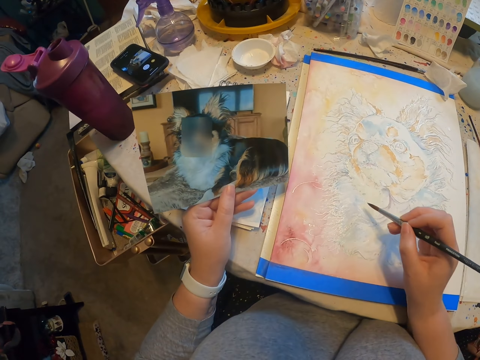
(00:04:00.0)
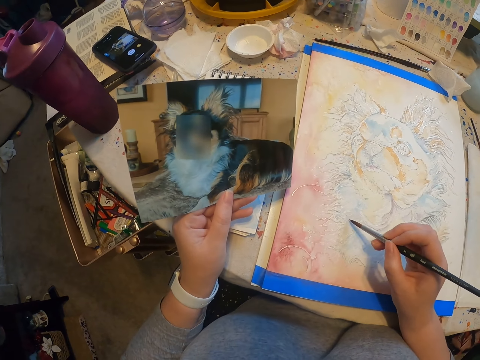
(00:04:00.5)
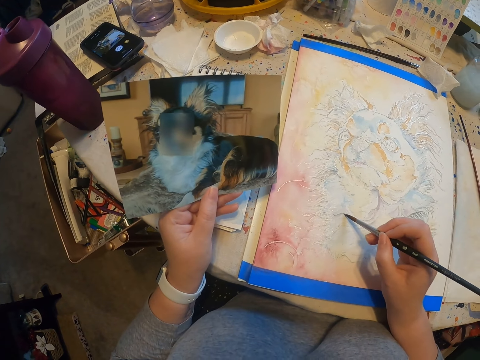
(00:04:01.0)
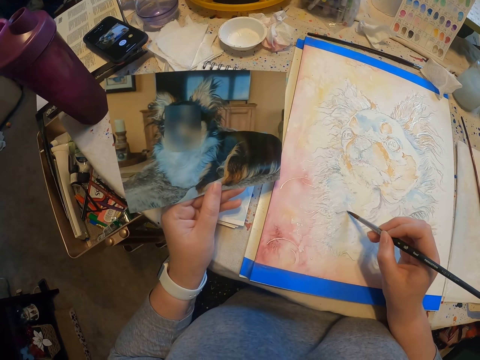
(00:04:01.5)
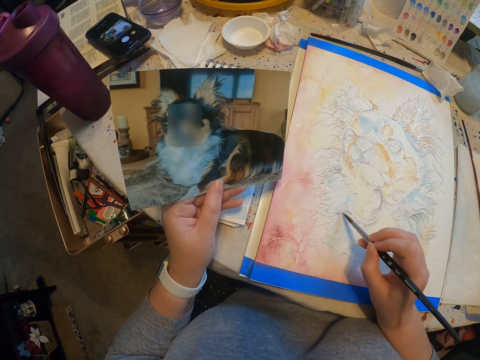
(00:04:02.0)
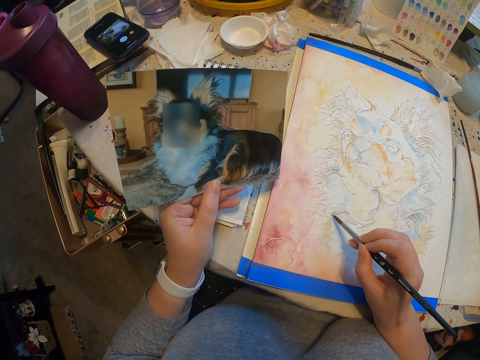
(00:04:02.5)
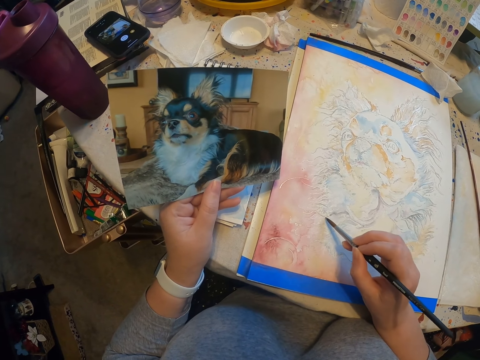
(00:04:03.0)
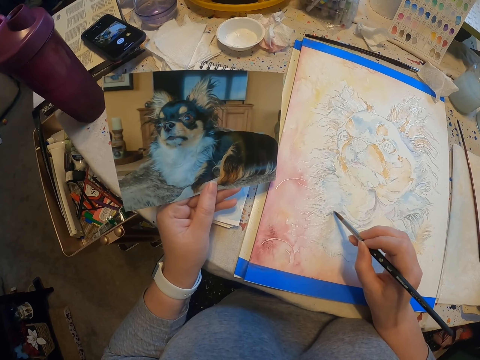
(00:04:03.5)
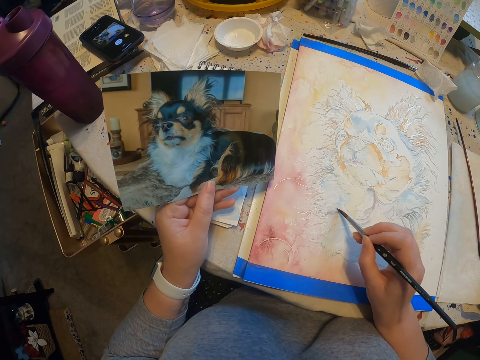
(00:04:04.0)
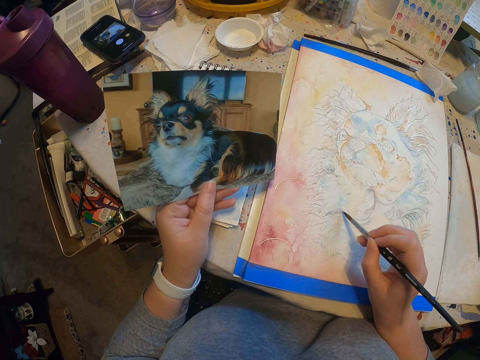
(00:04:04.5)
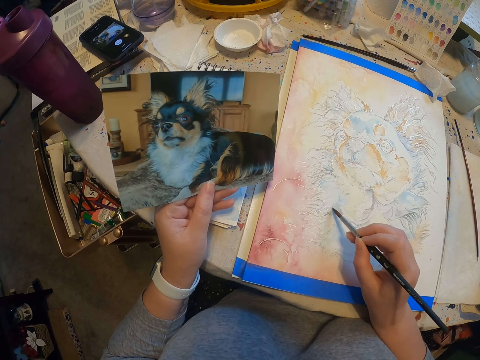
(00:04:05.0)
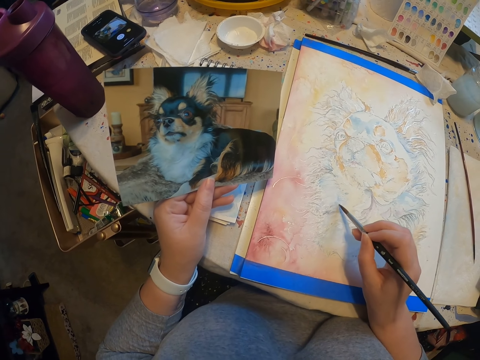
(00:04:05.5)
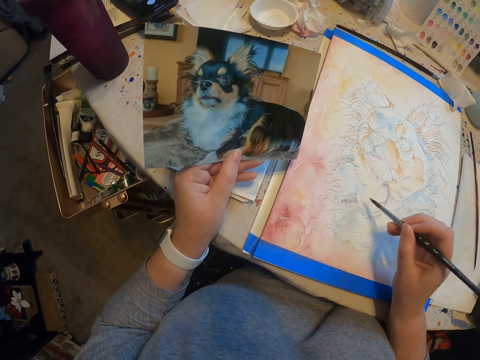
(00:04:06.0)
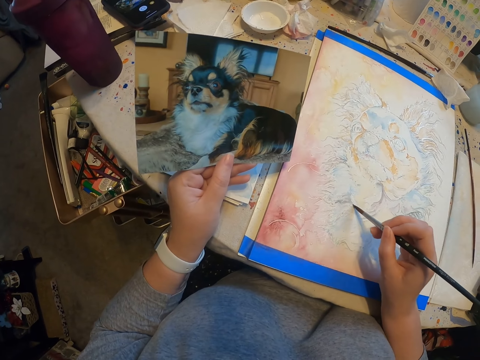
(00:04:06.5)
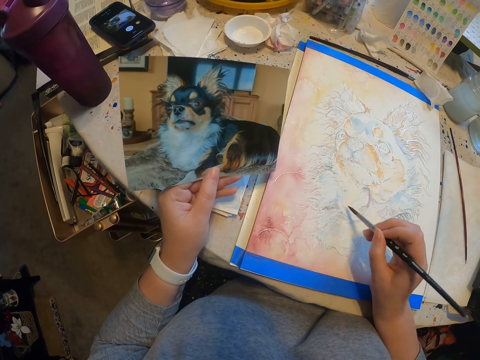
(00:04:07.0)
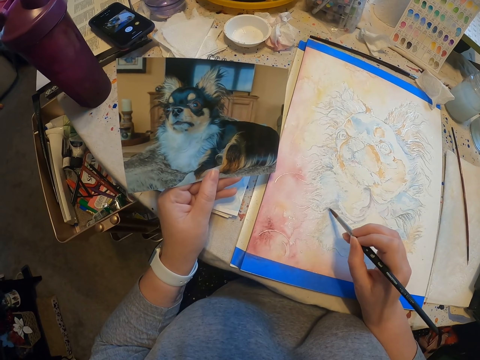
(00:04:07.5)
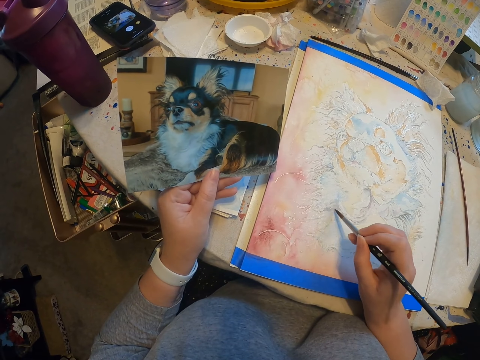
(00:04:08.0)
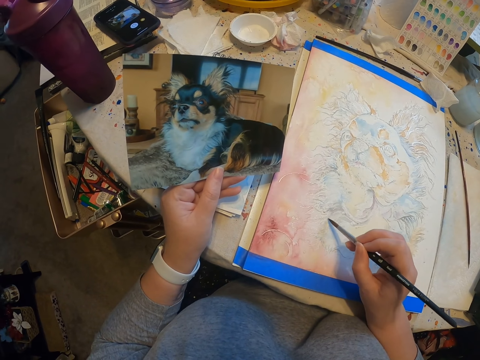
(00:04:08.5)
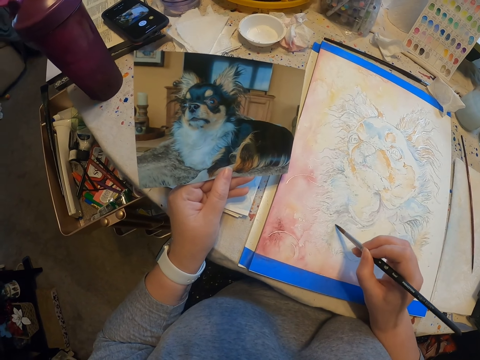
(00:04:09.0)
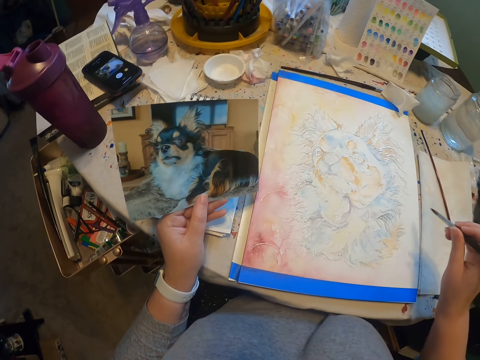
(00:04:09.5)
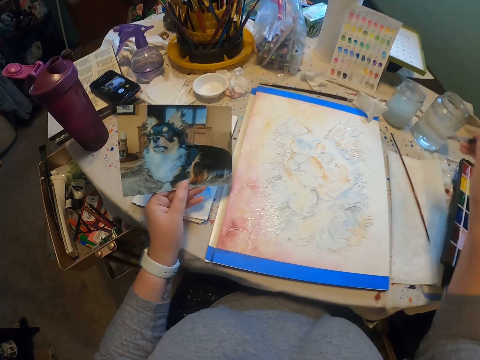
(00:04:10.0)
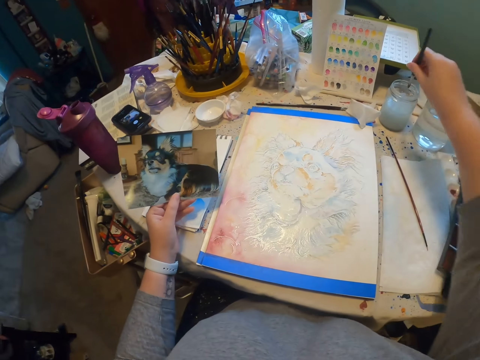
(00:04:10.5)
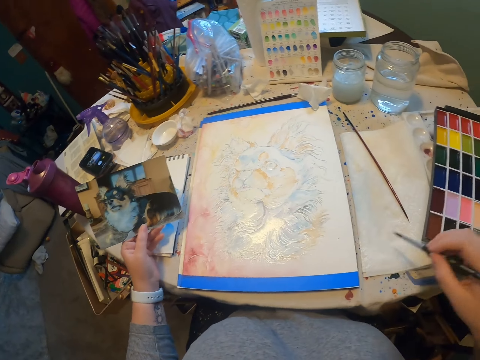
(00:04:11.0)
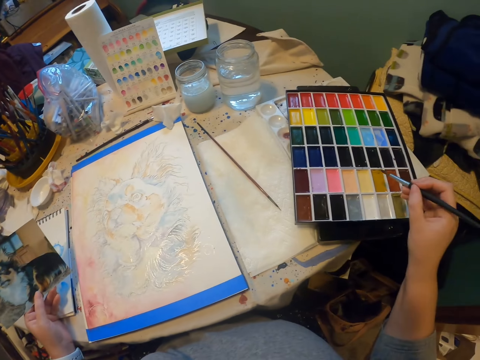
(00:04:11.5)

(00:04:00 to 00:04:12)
The camera wearer paints a portrait on the table. They wipe a paintbrush. They paint on a piece of paper. They dip the paintbrush in a solvent tin. They wipe solvent on the piece of paper.

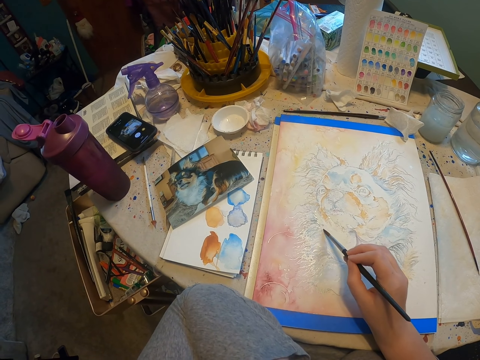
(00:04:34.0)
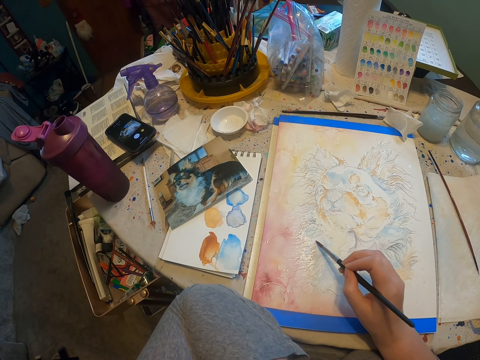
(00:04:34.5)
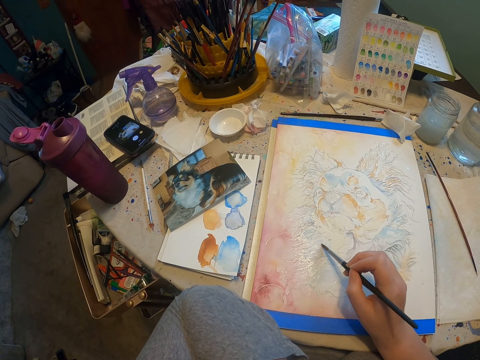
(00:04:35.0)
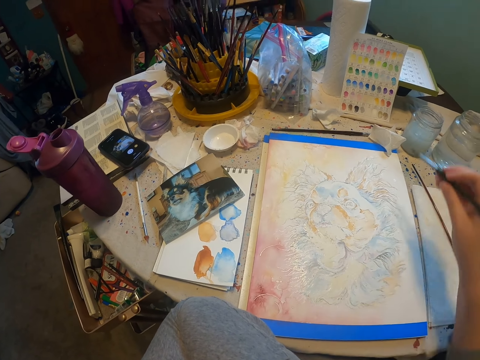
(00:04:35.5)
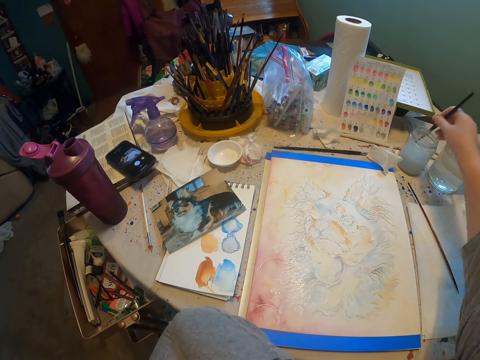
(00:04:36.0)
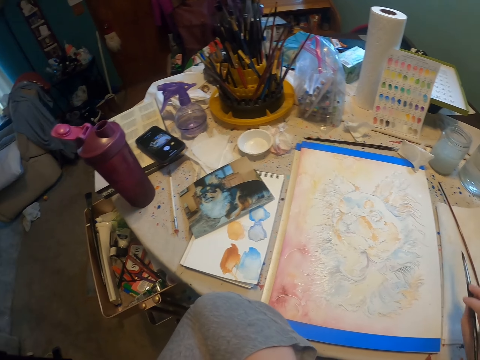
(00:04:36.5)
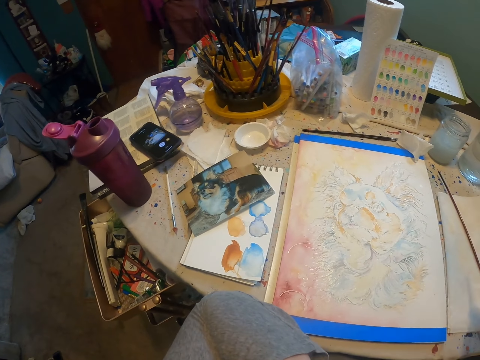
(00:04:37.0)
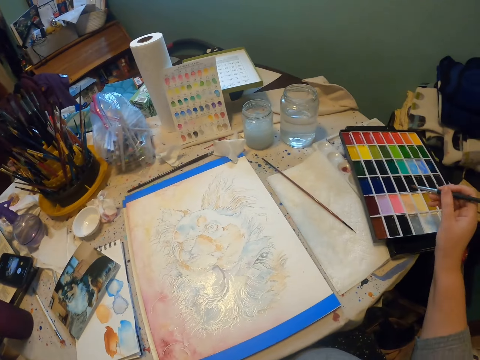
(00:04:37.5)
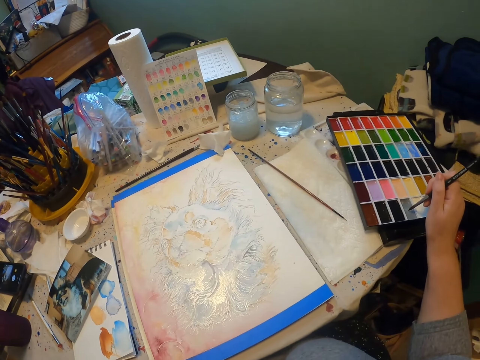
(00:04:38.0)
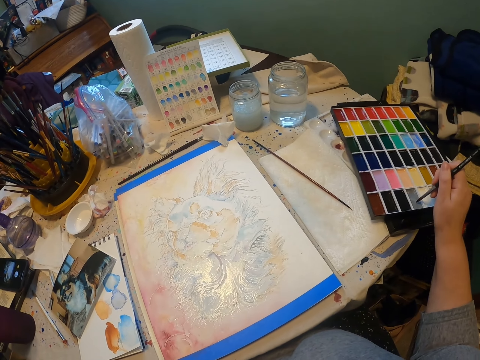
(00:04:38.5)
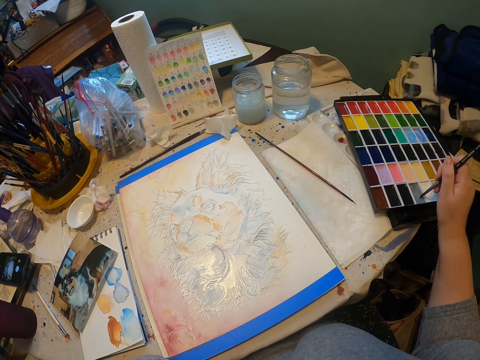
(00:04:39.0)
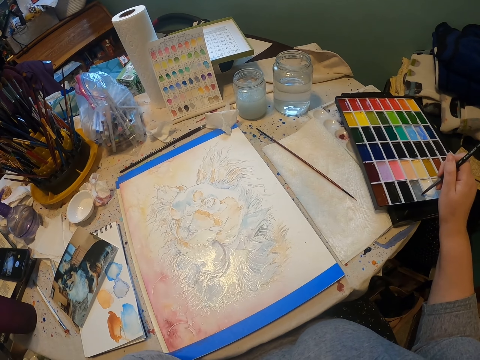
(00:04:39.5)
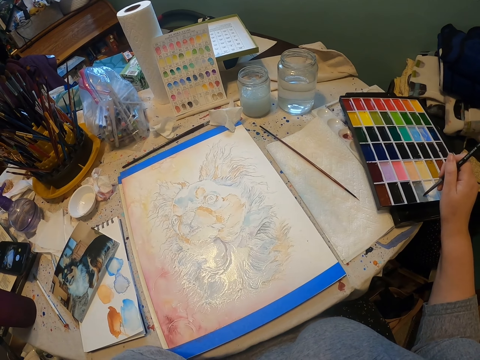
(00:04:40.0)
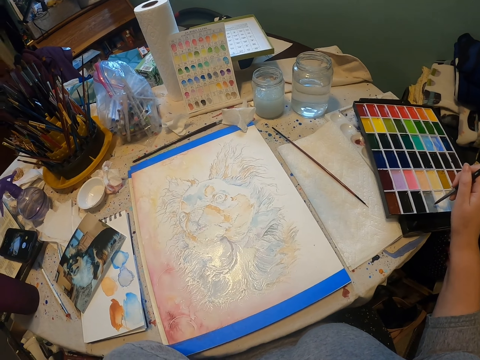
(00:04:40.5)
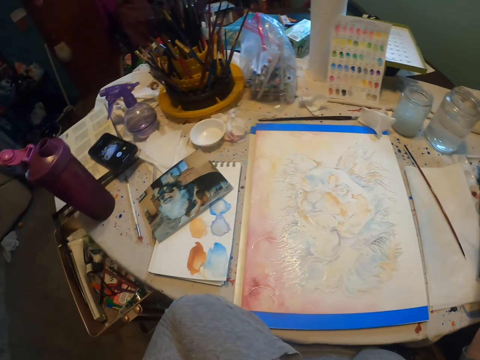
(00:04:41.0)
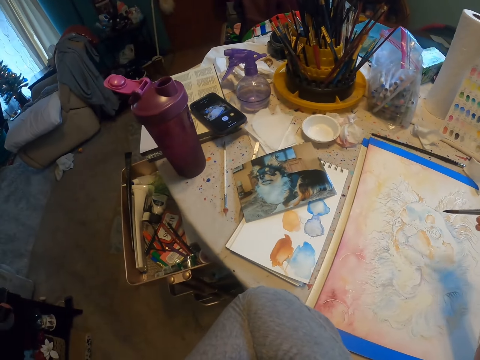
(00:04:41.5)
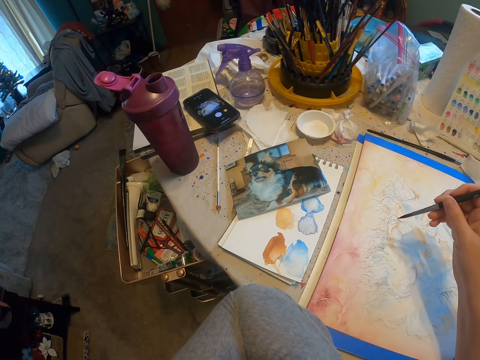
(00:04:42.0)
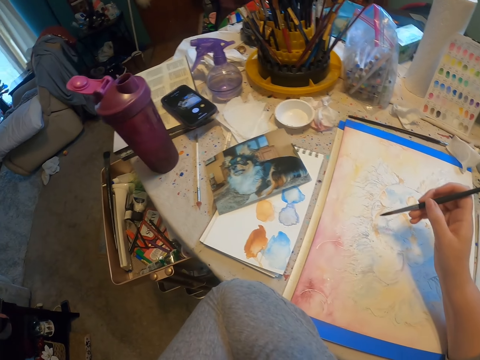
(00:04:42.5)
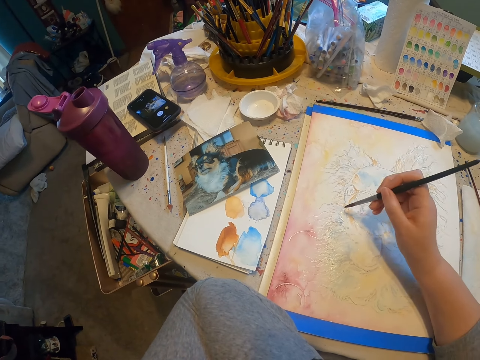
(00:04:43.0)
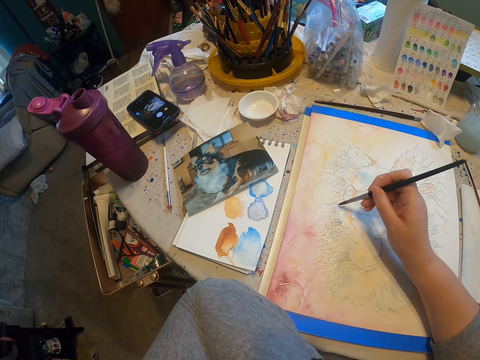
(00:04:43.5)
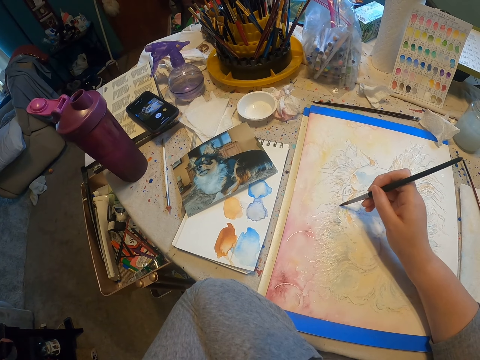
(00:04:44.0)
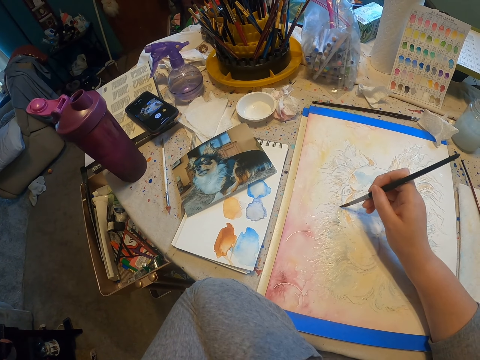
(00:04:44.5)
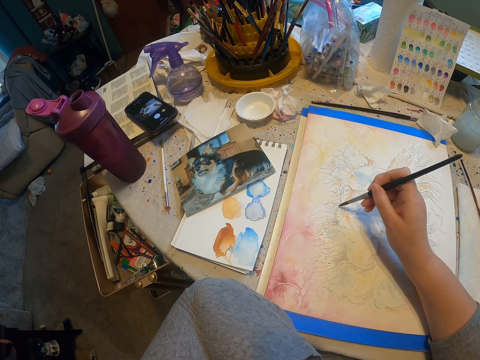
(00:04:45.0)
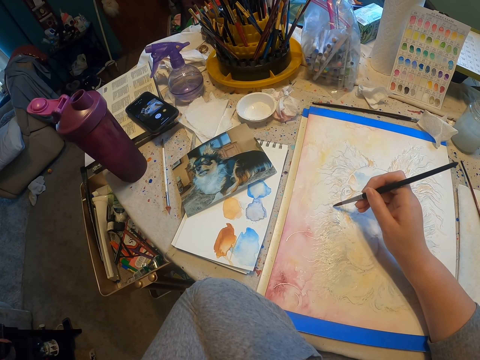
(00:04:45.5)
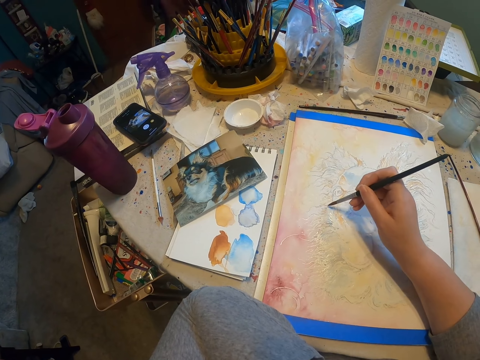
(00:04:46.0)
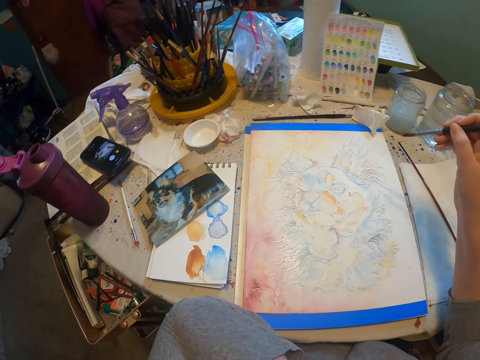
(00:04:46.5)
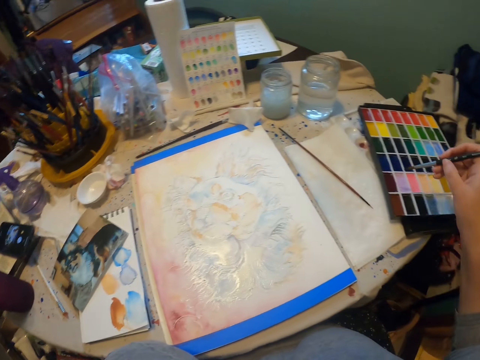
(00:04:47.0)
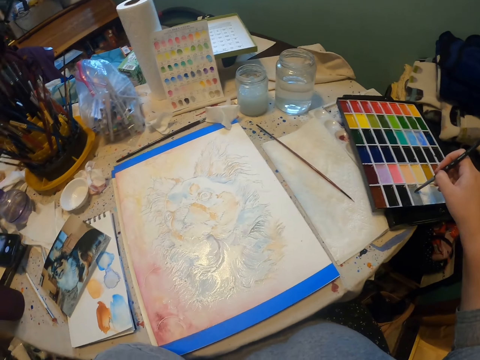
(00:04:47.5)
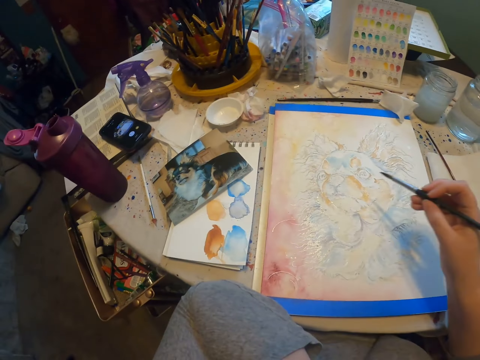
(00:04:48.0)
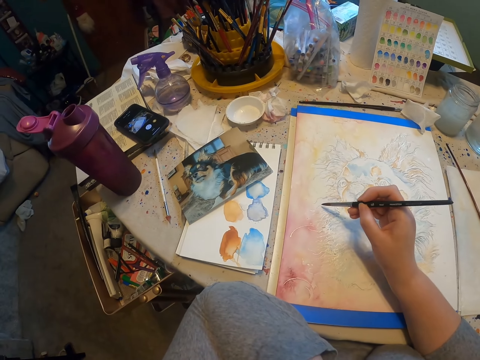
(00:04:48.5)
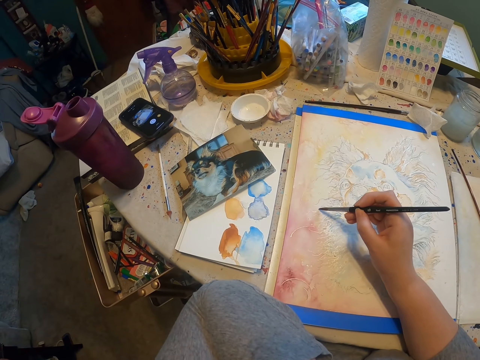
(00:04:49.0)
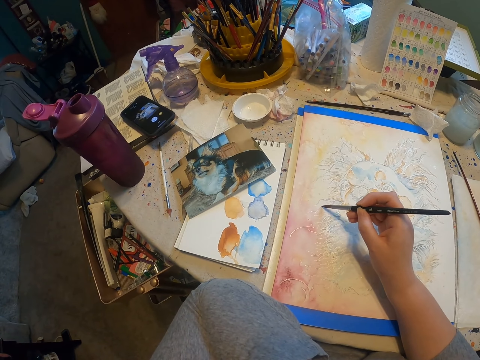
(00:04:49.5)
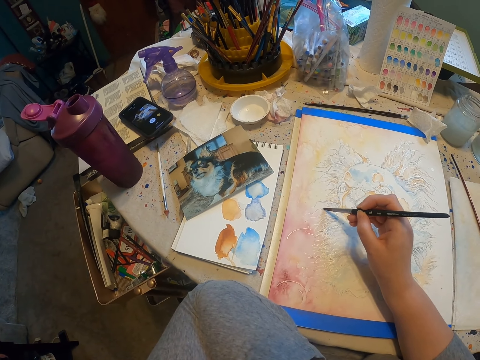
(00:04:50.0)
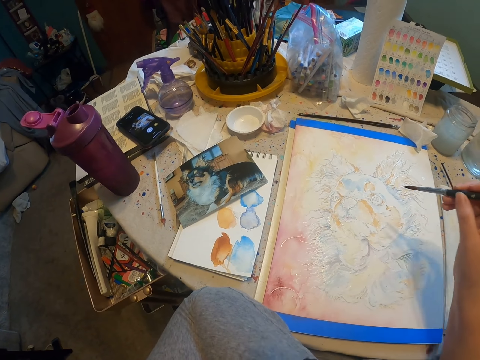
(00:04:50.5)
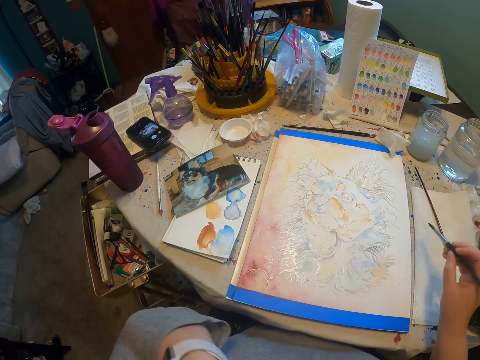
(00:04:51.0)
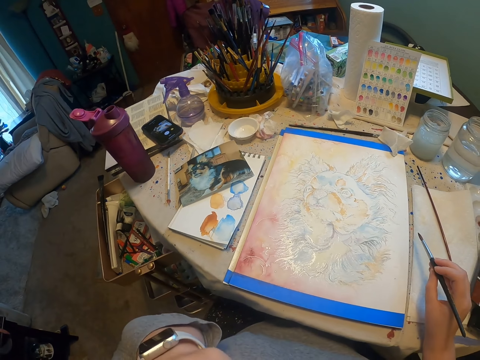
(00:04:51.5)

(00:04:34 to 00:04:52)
The camera wearer dips a paintbrush in a solvent tin. They wipe solvent on a piece of paper. They scoop paint with the paintbrush. They brush on a color paint tray. They paint a portrait on the table. They scoop paint with the paintbrush, dip the paintbrush into colors, paint an image with the paintbrush, draw on a drawing paper, and lift the paintbrush.
